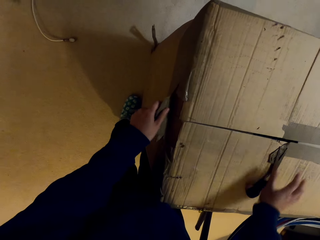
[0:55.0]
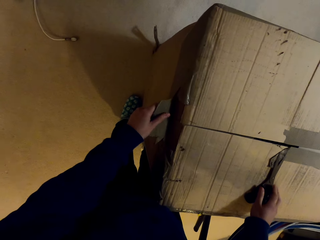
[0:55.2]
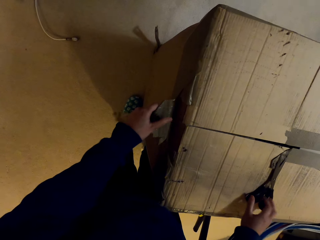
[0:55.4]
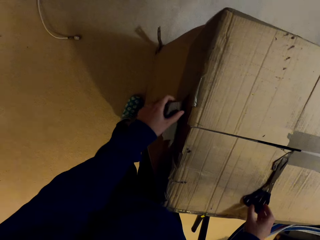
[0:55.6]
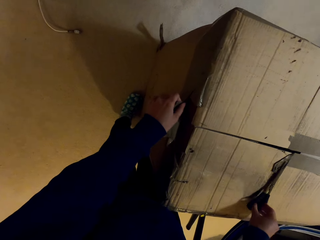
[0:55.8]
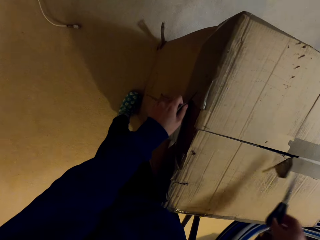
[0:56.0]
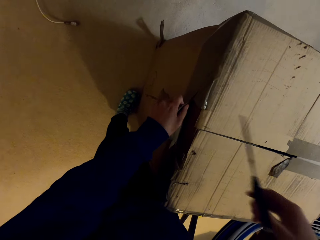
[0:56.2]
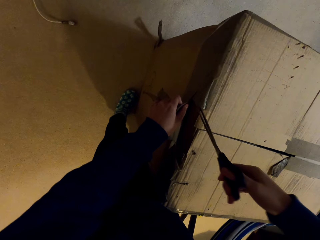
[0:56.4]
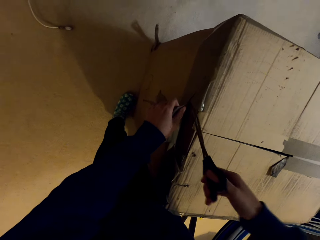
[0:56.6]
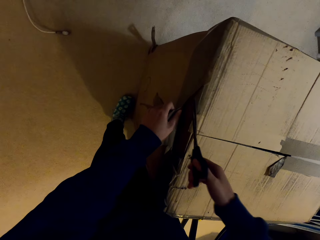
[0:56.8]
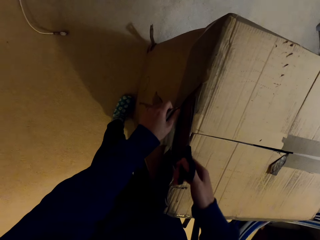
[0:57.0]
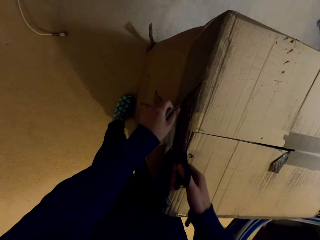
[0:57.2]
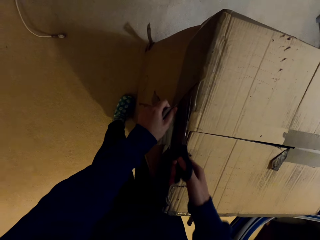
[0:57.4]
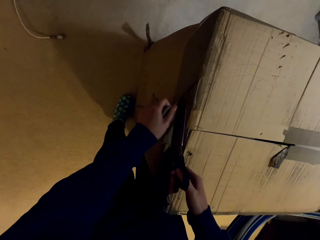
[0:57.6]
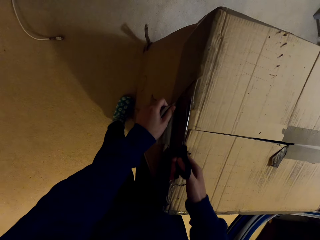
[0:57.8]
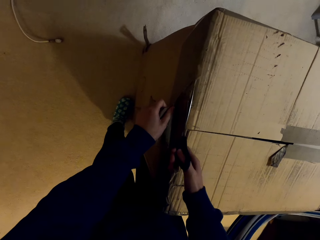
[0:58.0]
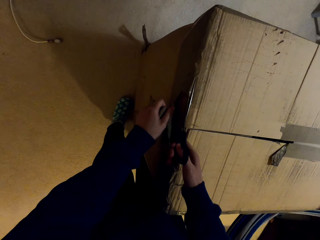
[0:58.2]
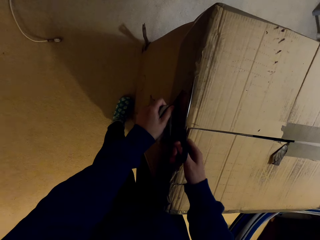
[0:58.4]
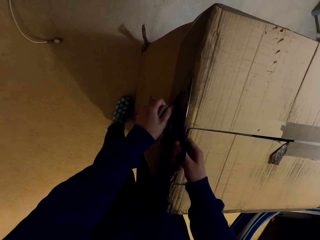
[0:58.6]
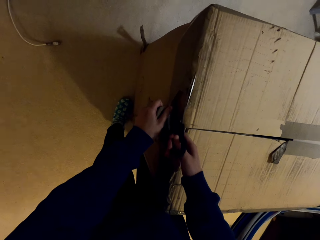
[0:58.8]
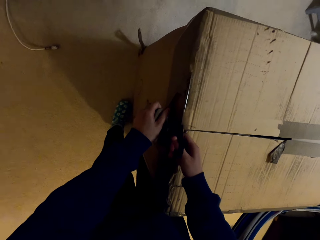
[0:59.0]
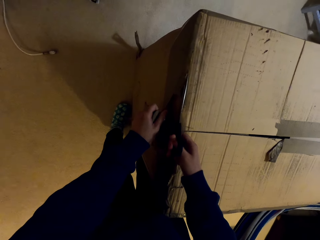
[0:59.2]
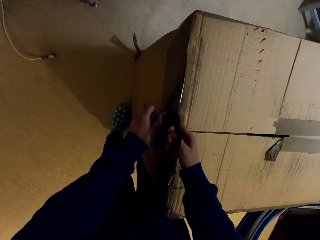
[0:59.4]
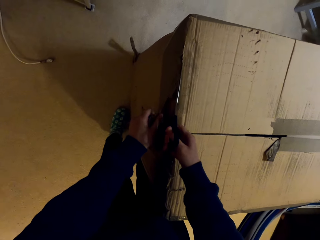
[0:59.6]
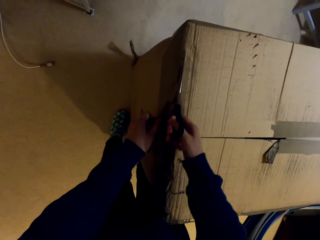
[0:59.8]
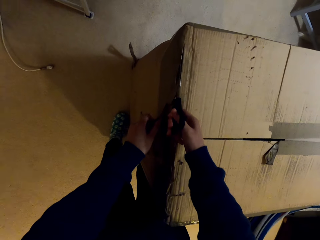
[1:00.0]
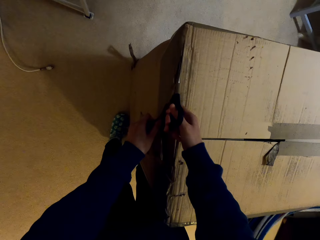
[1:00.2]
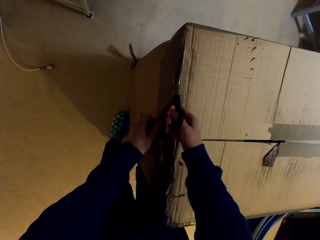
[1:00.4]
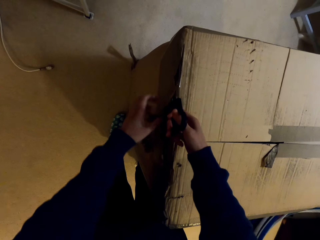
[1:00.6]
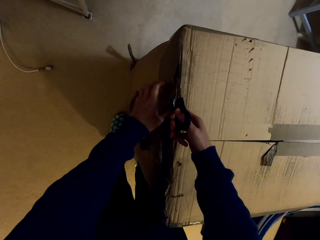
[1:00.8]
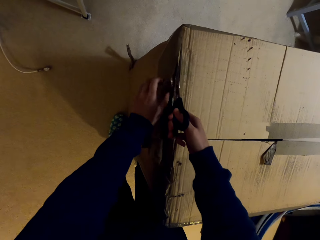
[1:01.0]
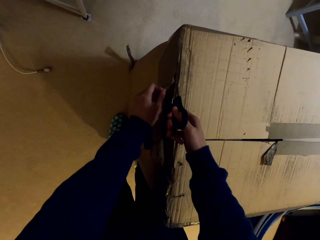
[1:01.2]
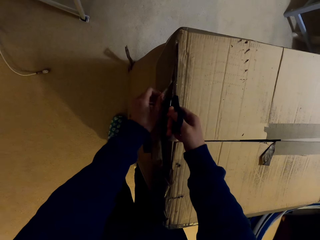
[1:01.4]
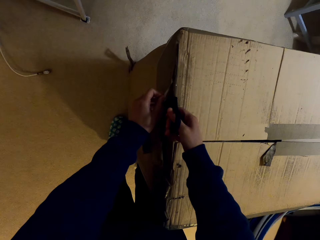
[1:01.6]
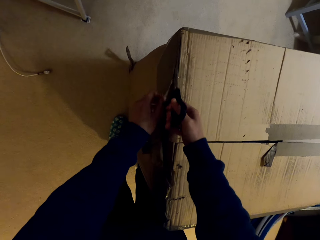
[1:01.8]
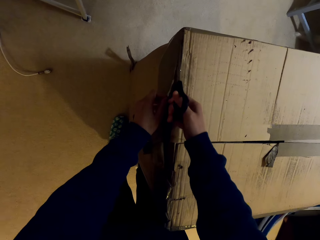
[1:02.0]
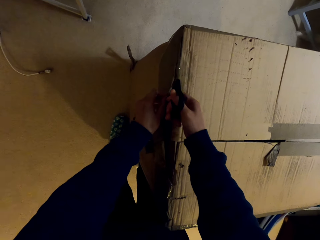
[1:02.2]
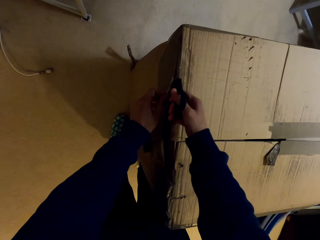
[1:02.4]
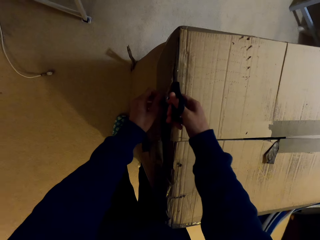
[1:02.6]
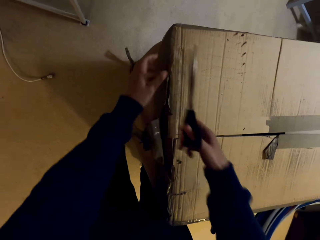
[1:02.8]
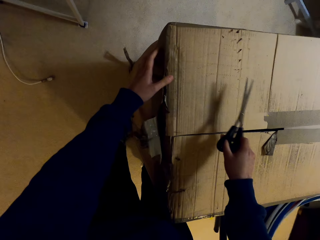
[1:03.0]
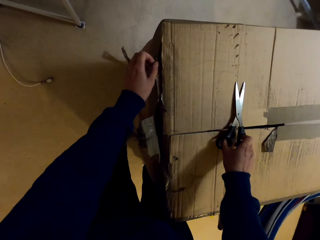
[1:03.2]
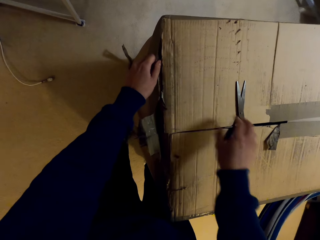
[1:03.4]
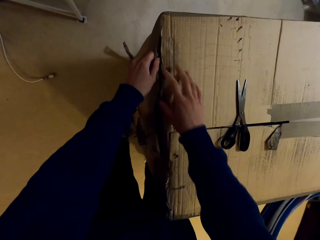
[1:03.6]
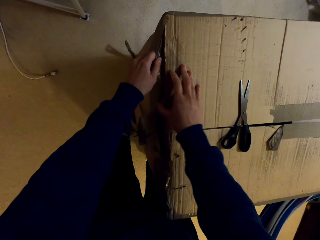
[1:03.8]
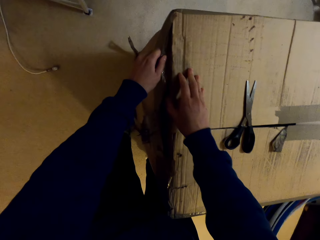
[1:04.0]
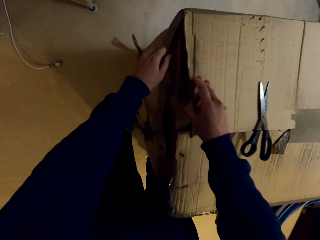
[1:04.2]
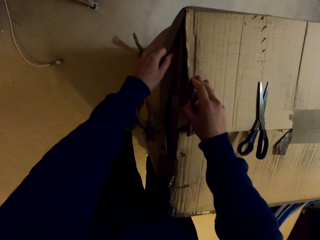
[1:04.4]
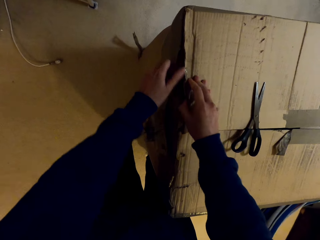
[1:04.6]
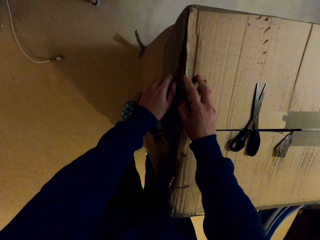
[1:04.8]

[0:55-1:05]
The camera wearer picks up the pair of scissors from the box. They cut a masking tape on the box with the scissors. They place the pair of scissors on the box.

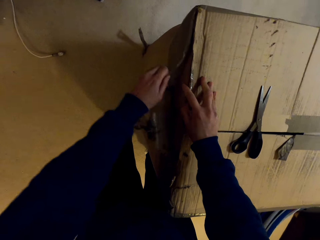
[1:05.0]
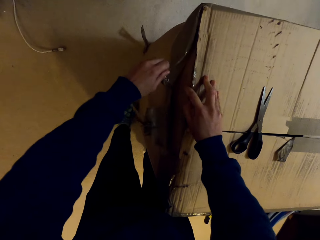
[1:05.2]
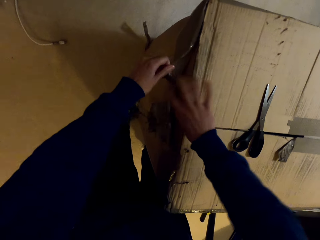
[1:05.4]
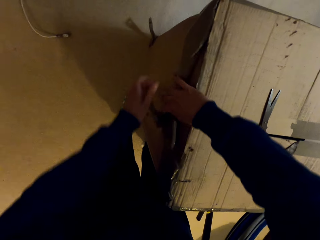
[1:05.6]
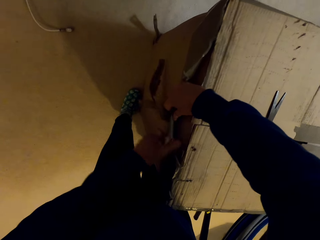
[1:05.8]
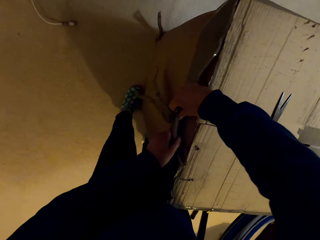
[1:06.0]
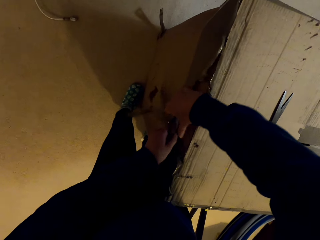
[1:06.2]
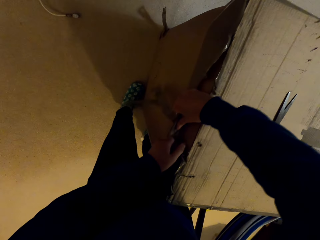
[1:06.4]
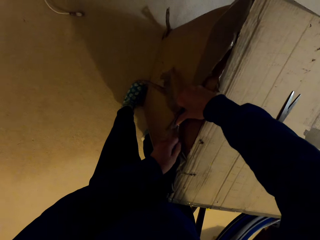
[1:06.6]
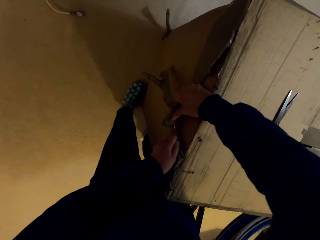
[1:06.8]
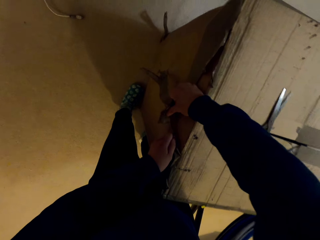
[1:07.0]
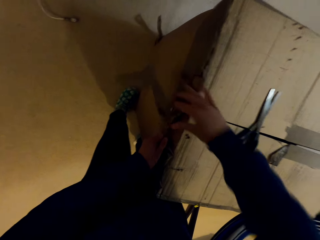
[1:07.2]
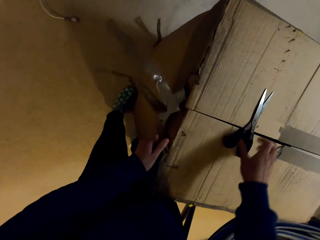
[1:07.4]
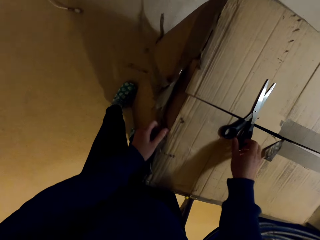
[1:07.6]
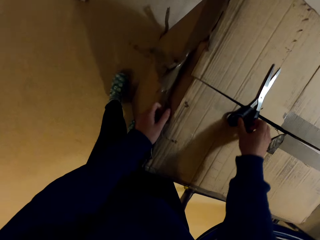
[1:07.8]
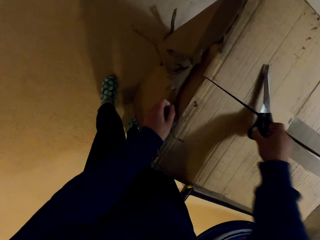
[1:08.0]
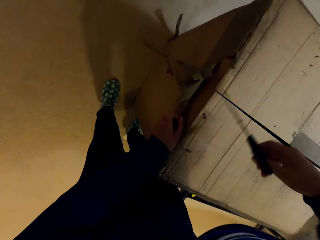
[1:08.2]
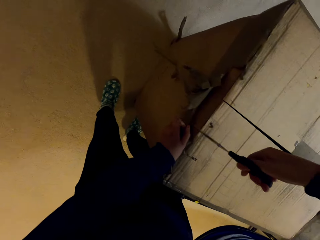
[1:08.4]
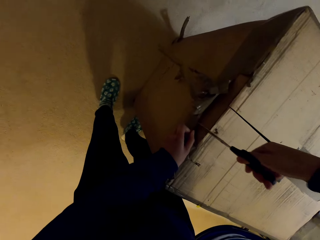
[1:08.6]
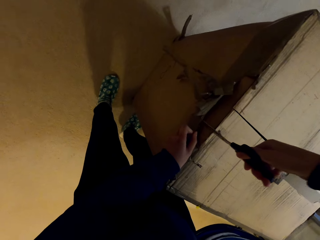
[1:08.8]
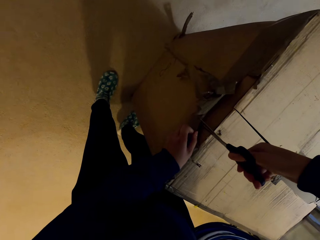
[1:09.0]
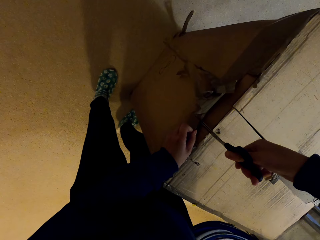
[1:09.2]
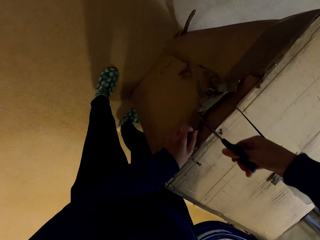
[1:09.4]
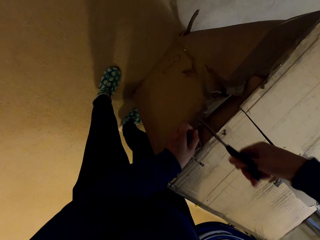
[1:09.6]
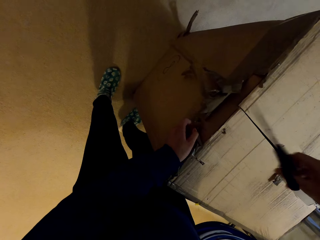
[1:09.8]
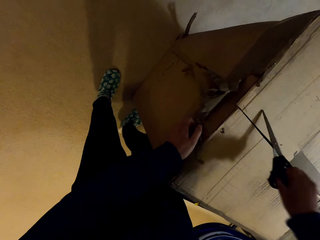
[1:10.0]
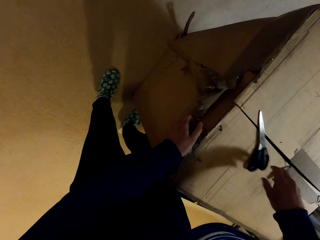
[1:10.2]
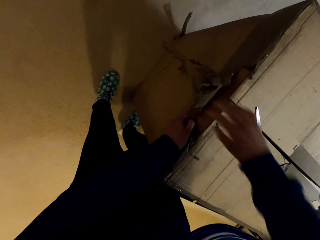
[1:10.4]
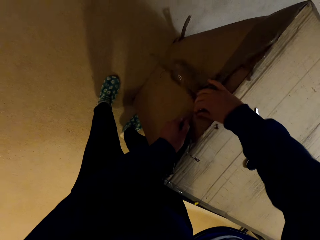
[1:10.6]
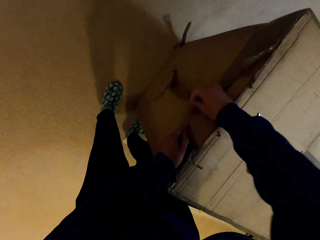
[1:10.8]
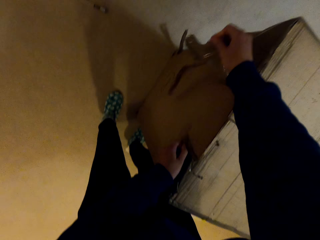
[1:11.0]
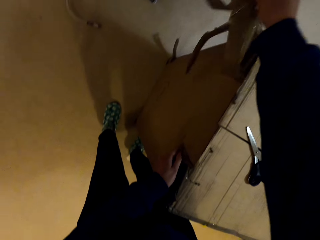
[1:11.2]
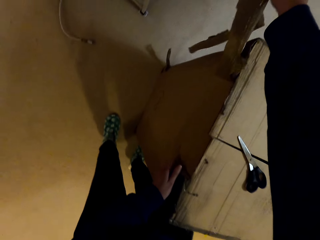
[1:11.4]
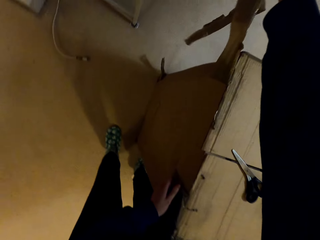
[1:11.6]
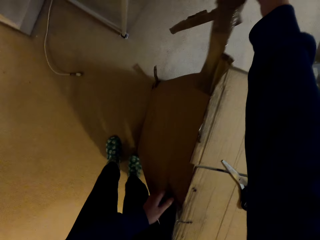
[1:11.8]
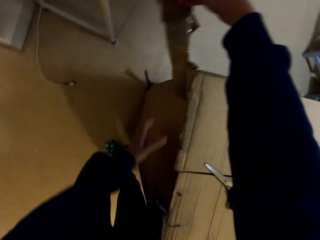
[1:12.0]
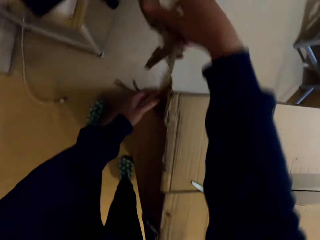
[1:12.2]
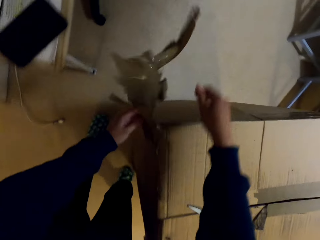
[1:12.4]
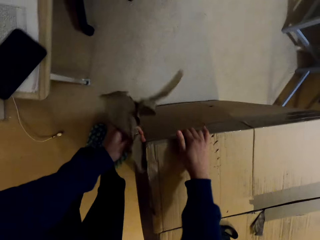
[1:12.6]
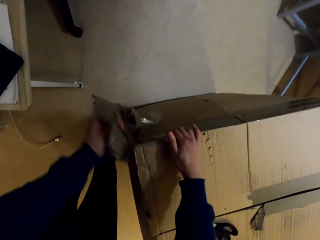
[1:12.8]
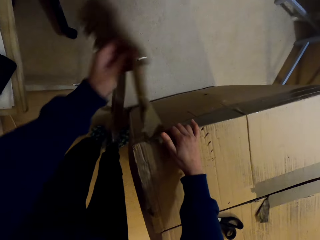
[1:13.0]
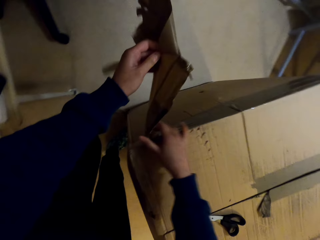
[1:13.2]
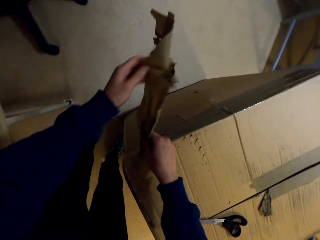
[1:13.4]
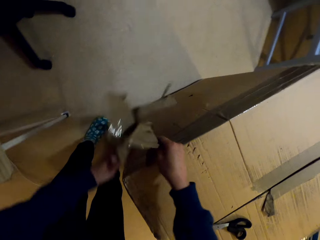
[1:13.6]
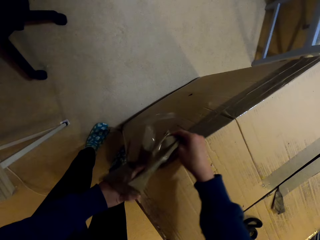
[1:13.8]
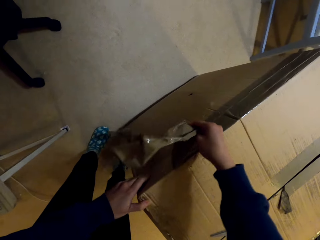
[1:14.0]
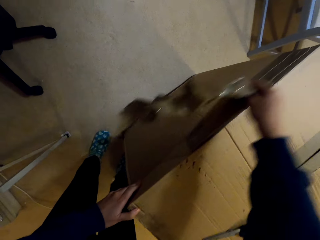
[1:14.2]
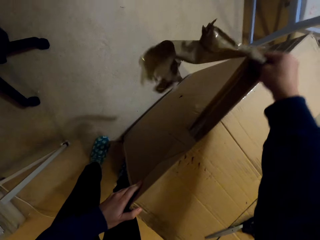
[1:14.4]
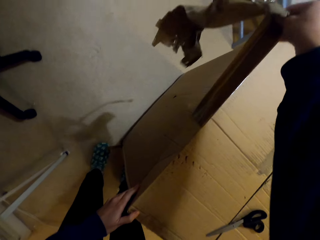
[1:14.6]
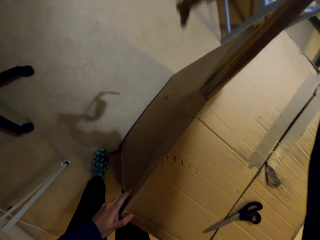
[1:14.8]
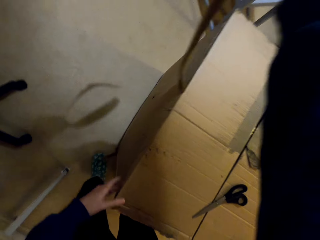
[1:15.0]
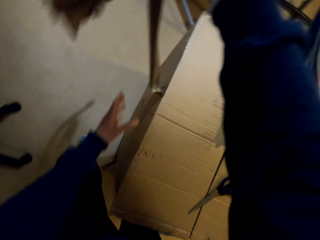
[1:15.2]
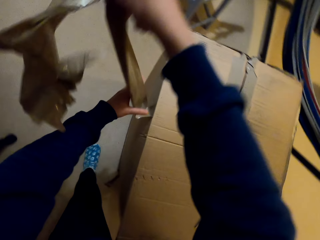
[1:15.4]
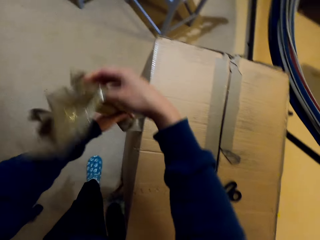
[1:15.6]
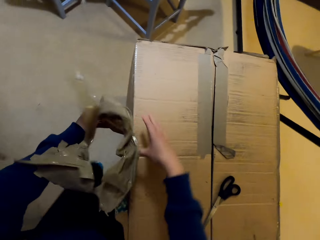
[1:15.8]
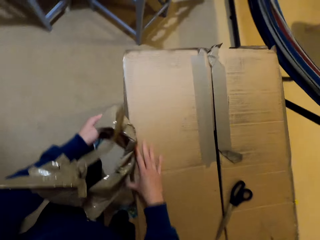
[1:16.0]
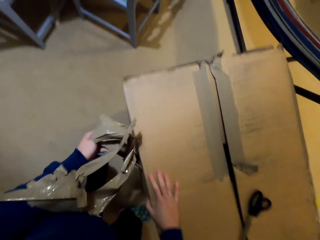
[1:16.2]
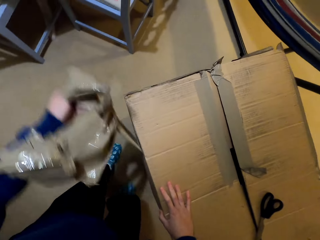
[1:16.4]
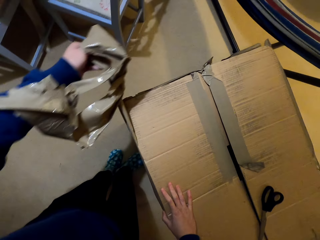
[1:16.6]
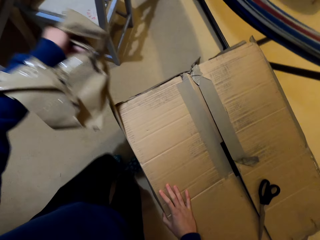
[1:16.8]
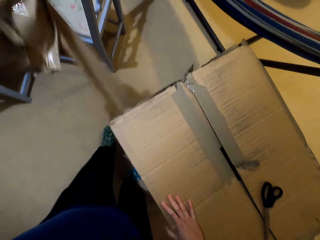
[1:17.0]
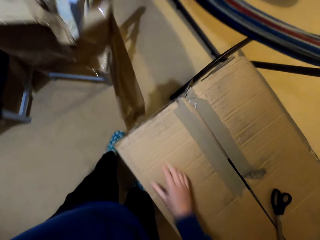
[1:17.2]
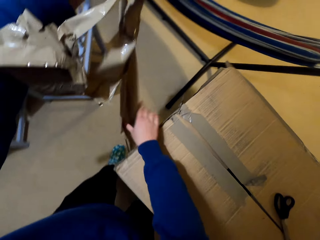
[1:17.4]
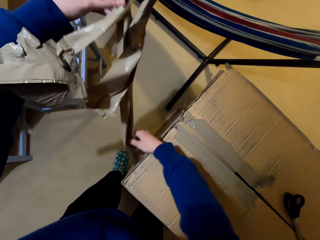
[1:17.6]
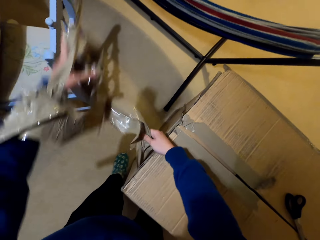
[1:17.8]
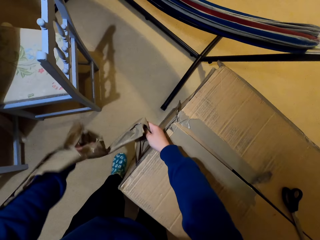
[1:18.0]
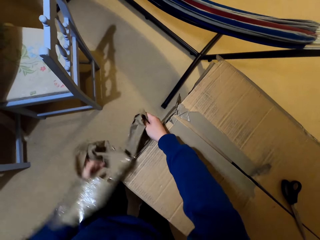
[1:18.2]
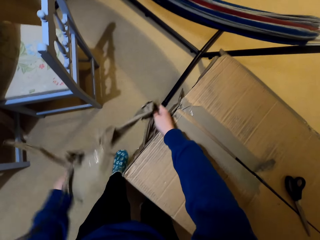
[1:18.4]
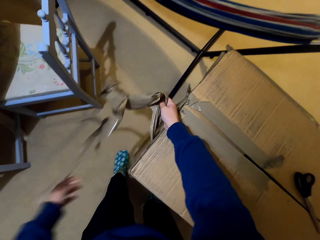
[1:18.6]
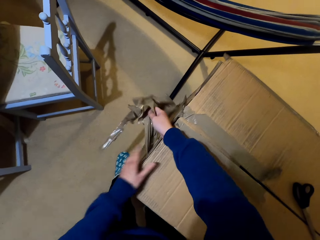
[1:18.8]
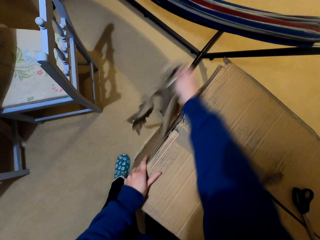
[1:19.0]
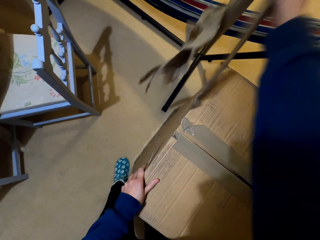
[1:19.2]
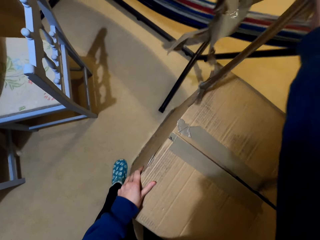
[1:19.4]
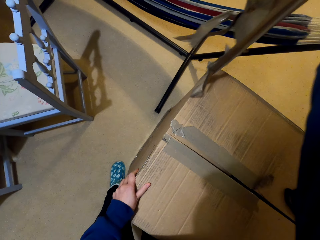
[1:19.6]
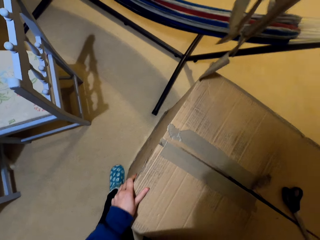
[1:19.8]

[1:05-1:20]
The camera wearer removes the masking tapes on the box with hands. They pick up the pair of scissors from the box. They cut a masking tape on the box with the scissors. They place the pair of scissors on the box. They place the tape on the box. They remove the tape from the box. They pull the masking tapes around the box with hands.
